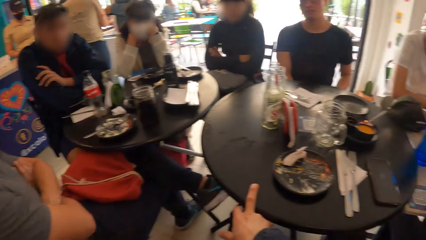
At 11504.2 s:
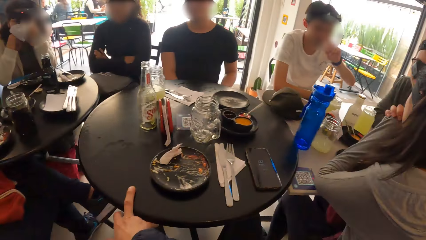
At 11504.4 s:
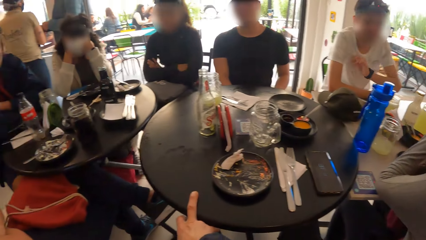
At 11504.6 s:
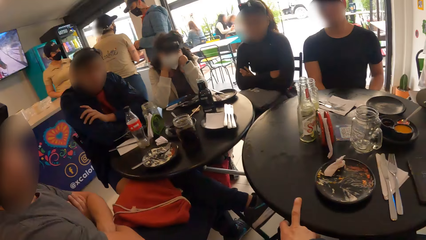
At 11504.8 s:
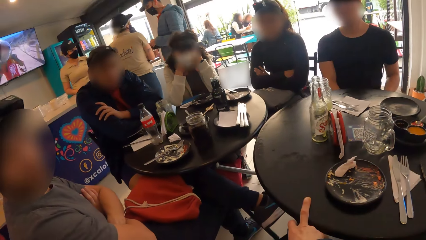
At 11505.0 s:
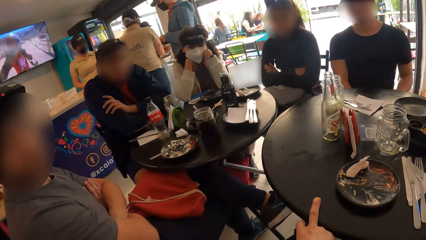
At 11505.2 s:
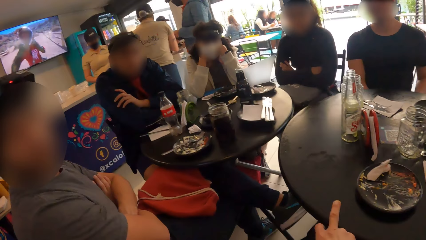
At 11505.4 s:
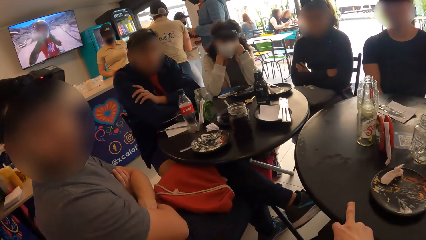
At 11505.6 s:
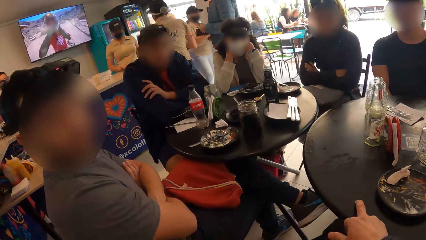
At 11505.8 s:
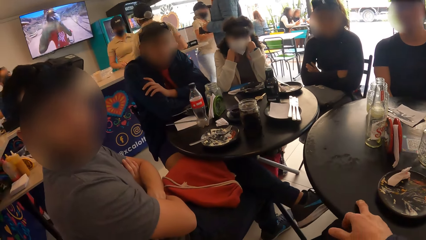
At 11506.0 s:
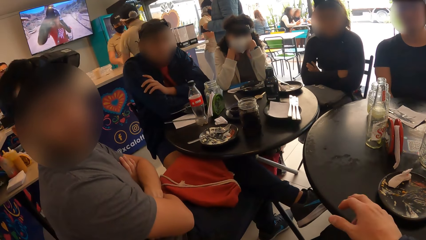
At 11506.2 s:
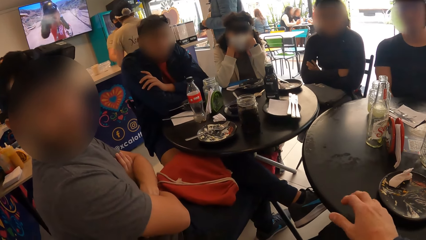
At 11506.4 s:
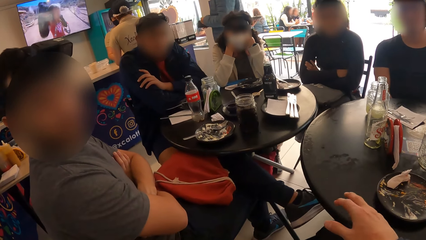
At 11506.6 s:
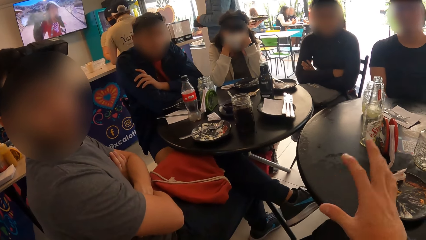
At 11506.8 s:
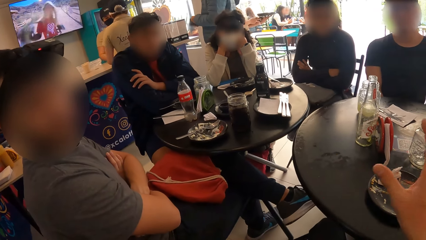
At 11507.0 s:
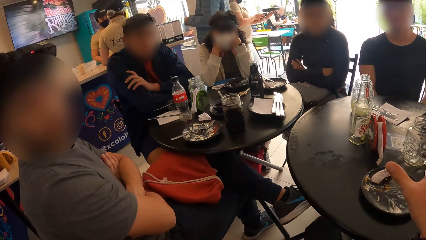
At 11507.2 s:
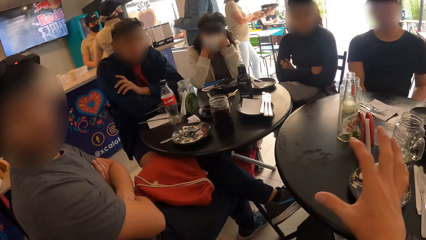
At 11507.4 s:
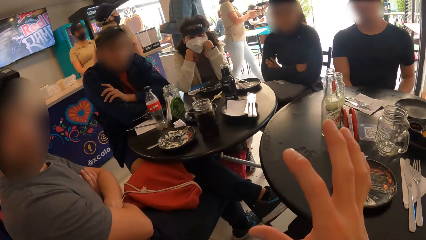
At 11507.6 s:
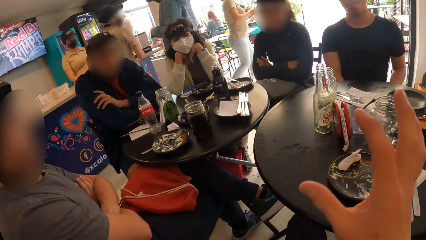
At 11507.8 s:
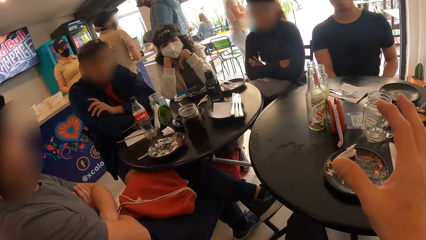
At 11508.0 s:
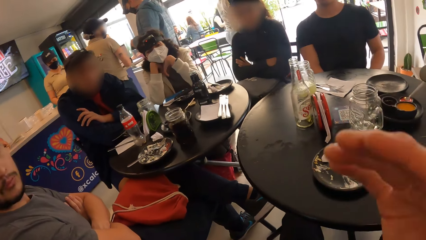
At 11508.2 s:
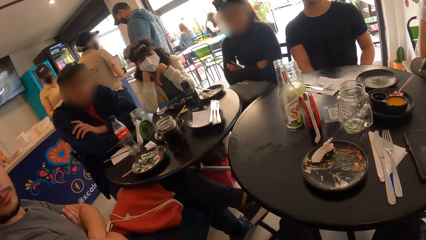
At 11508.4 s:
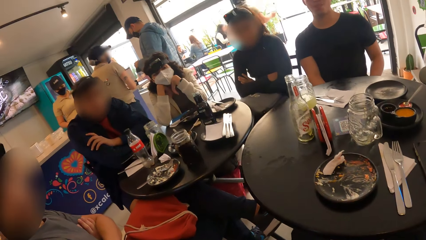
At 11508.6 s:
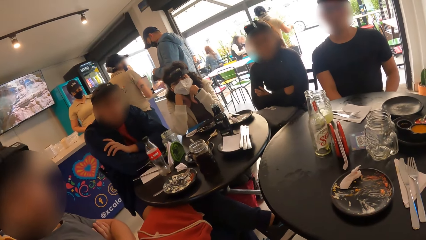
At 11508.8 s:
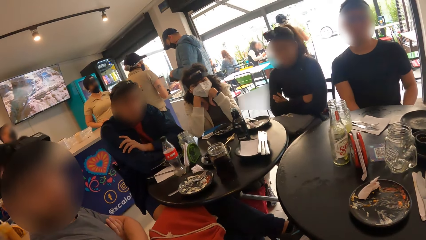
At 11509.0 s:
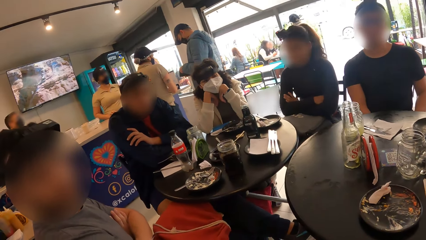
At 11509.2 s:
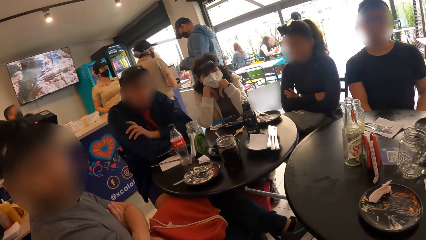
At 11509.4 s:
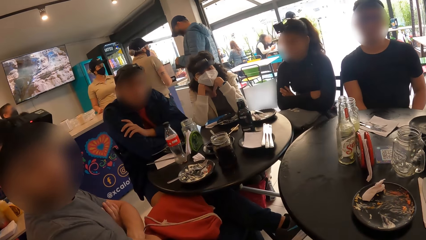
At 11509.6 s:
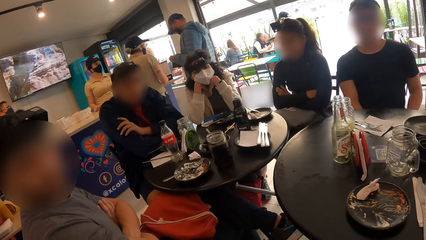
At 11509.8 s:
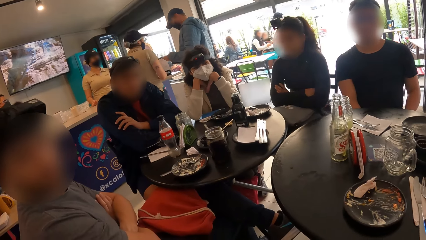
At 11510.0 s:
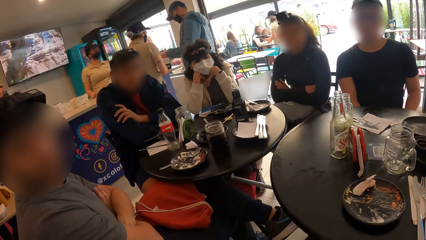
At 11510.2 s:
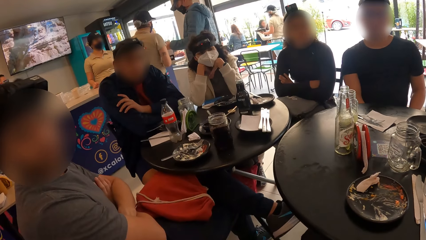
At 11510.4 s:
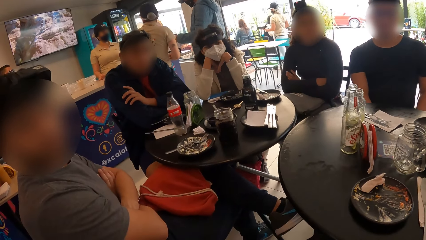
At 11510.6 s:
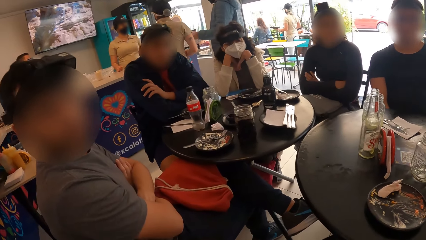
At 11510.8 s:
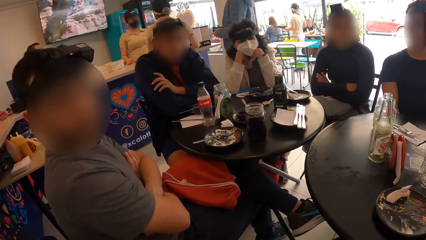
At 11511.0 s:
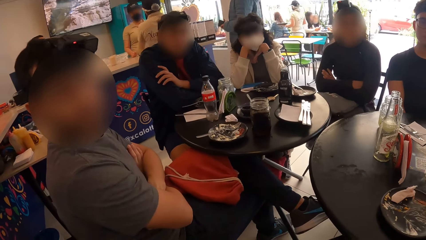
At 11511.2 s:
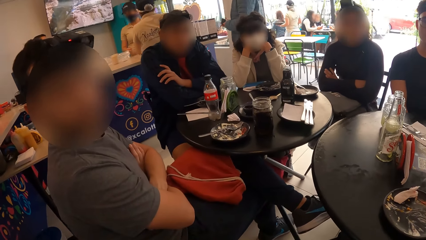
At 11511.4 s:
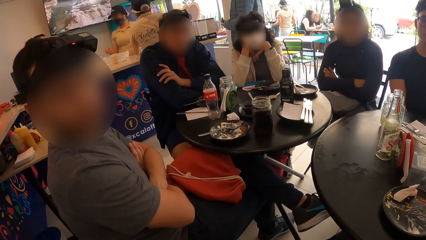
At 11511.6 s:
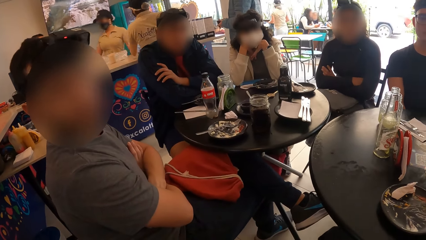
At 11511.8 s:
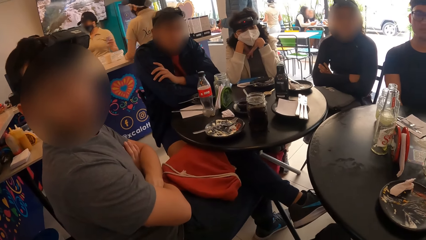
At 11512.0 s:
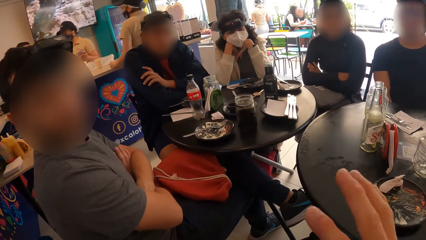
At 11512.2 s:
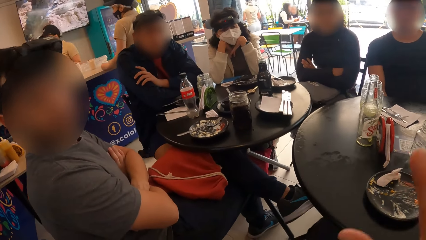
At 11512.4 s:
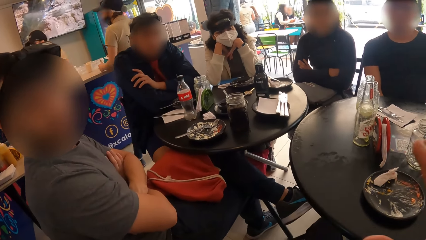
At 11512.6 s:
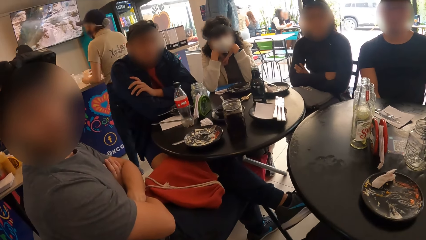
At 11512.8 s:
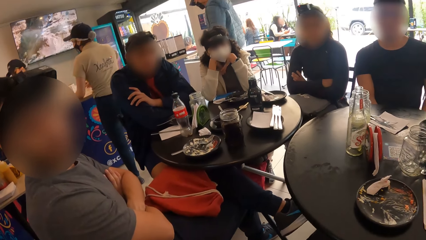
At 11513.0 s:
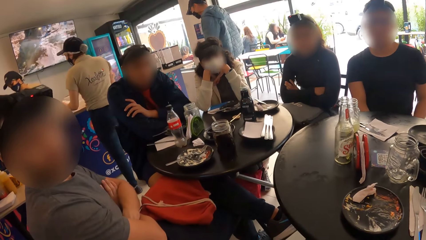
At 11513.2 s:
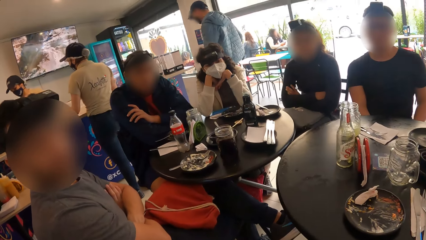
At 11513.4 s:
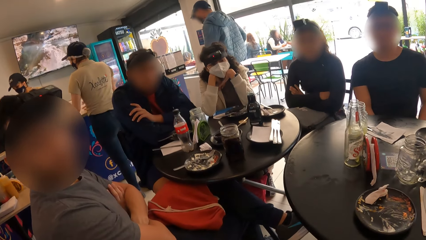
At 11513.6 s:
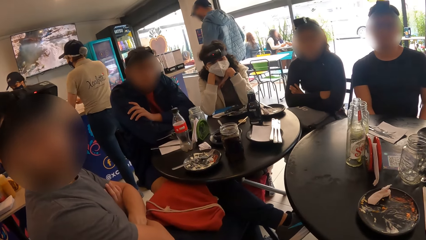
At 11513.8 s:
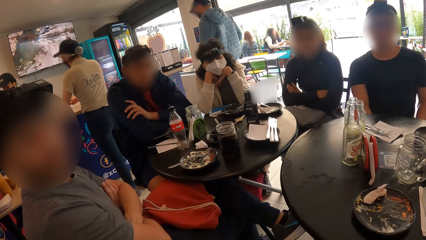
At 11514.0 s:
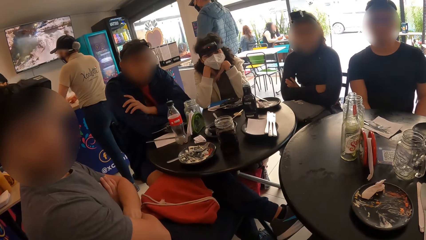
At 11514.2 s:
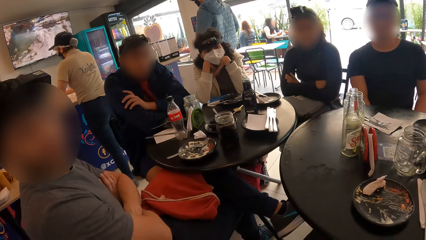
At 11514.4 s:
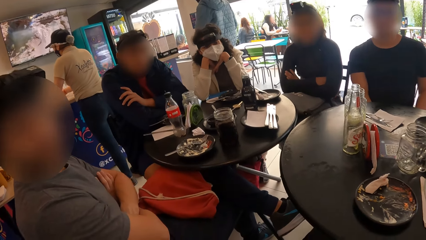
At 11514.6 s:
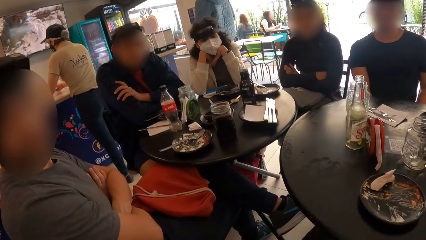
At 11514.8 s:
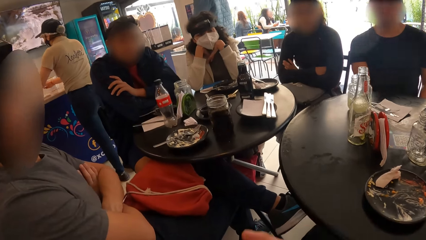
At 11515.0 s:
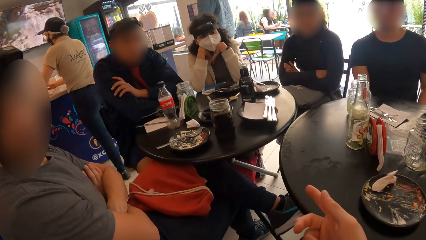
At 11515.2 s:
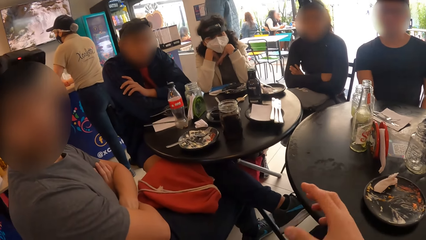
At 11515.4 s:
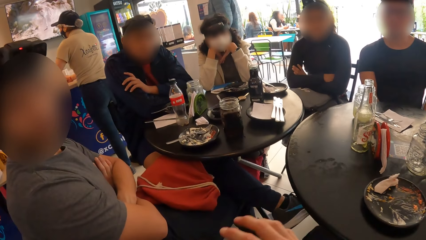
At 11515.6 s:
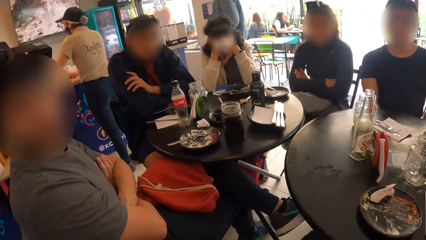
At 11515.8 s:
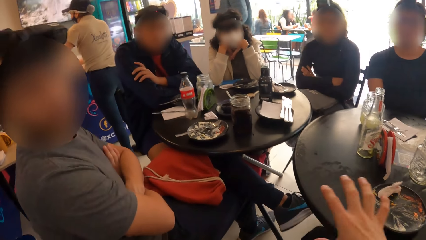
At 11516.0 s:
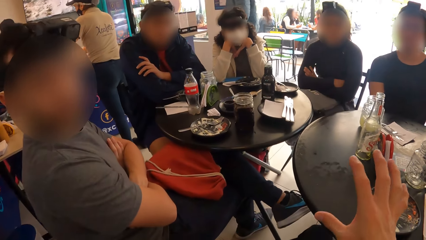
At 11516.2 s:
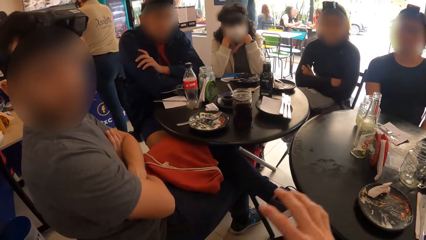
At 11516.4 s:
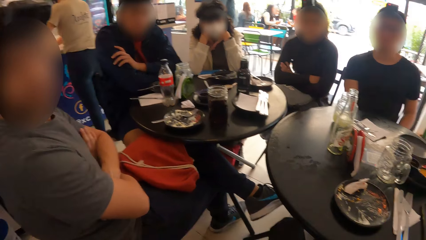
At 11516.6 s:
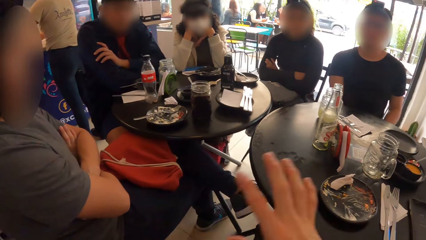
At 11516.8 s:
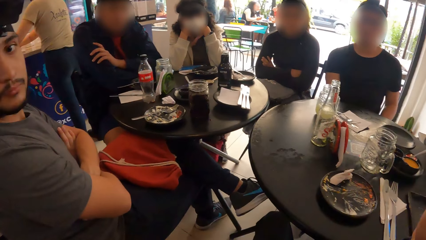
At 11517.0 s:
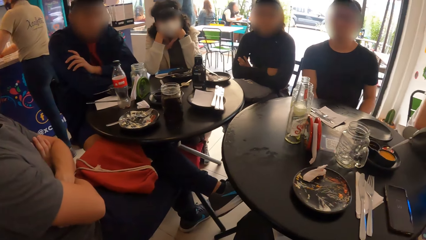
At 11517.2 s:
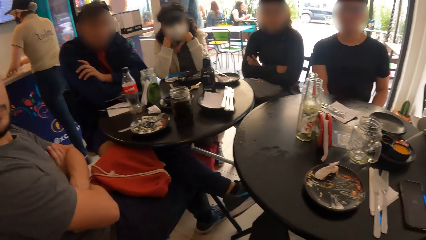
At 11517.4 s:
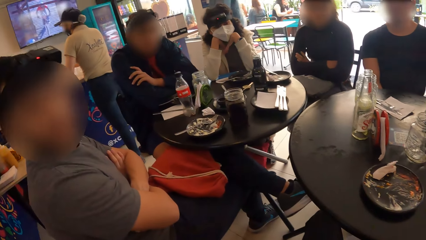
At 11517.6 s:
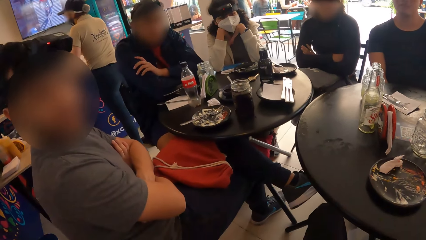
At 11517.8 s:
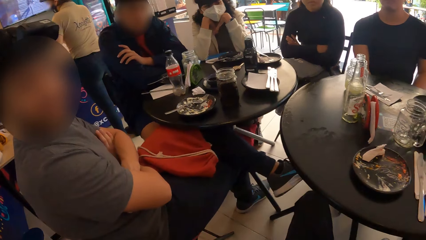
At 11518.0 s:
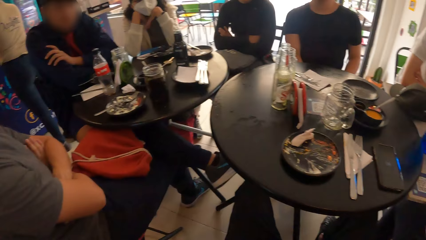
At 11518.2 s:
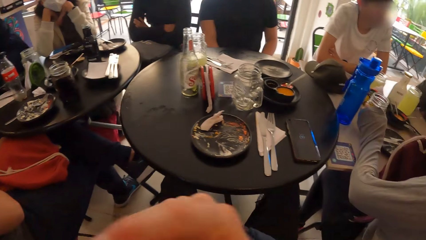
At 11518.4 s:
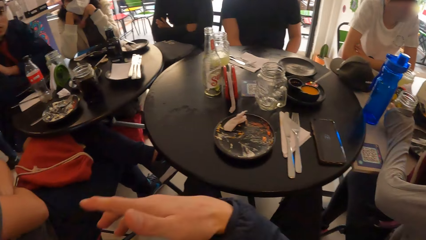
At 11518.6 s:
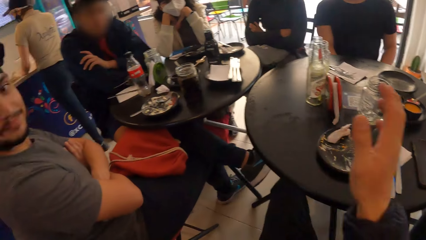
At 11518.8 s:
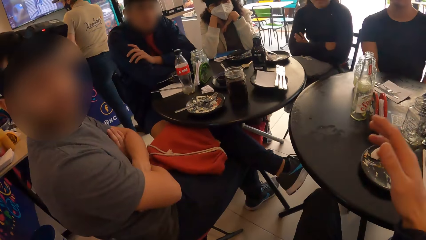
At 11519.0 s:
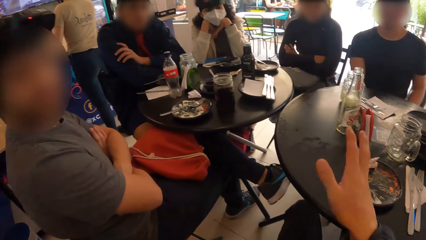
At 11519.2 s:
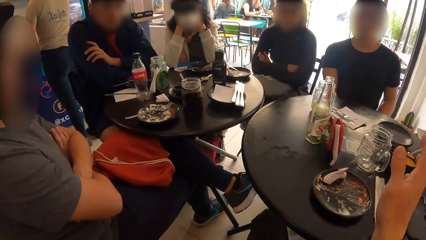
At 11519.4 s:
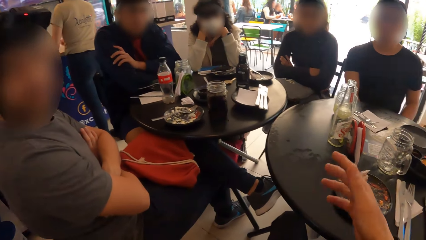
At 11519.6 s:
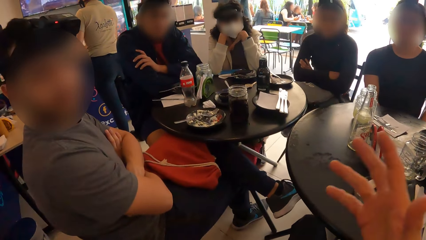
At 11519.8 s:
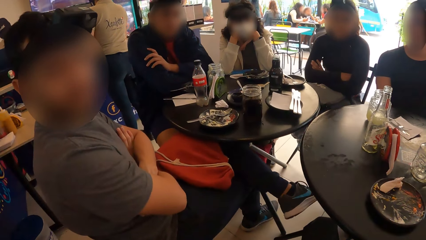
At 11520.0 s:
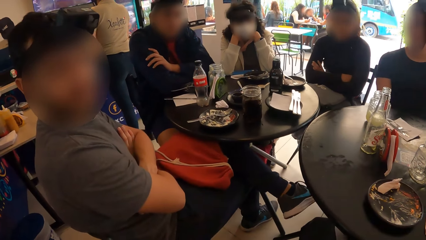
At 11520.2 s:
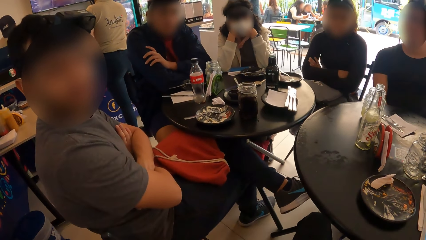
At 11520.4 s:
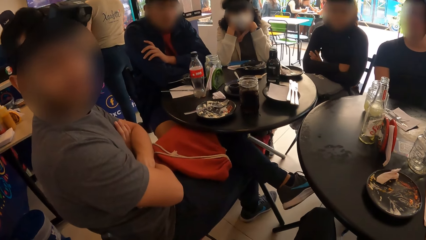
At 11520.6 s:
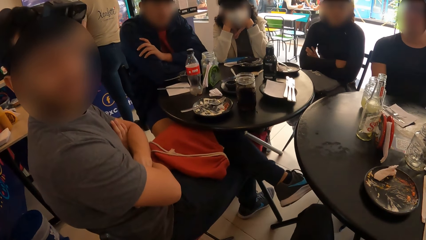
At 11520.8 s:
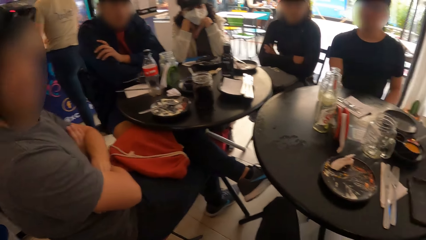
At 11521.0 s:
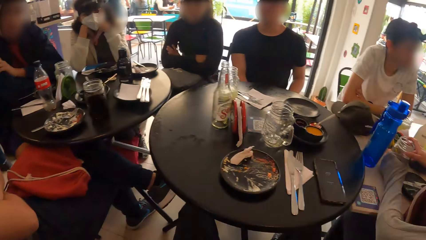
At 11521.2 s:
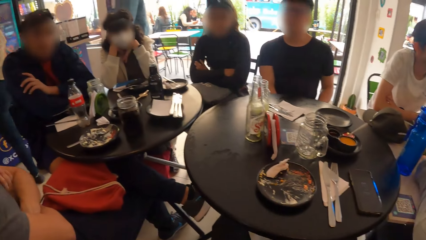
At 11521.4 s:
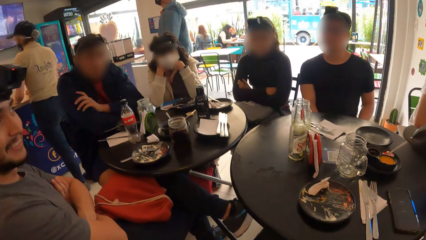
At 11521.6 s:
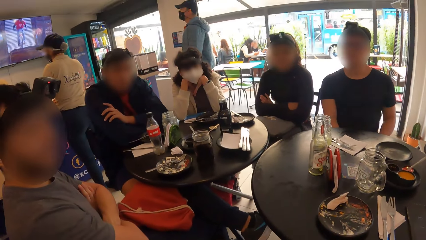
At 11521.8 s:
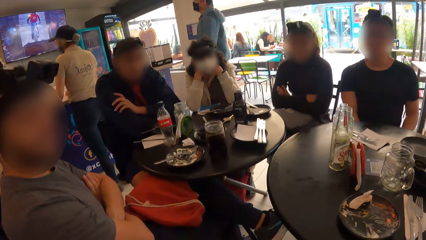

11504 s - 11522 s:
A man looks at the camera wearer. The camera wearer converses with the team. He touches his face with his right hand. He looks at the man. He converses with the team. He looks around the restaurant.
